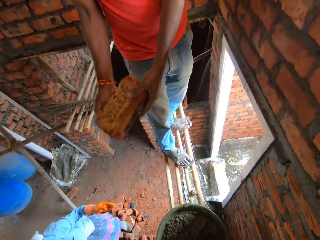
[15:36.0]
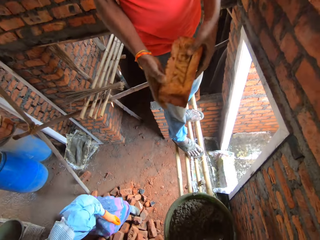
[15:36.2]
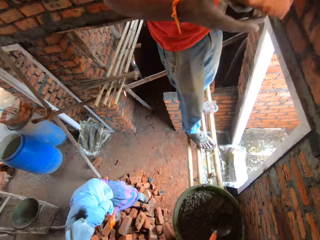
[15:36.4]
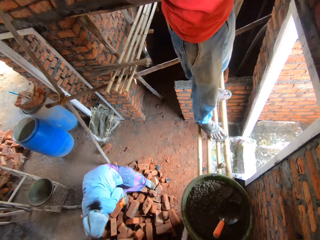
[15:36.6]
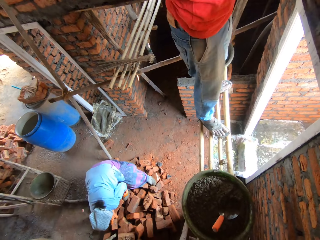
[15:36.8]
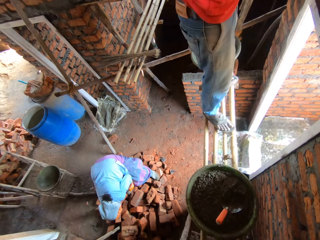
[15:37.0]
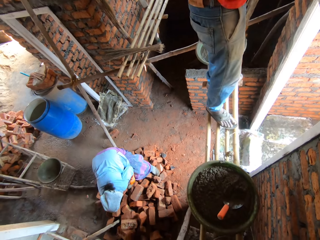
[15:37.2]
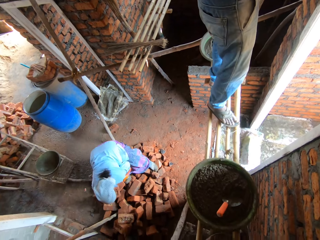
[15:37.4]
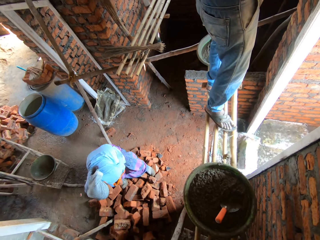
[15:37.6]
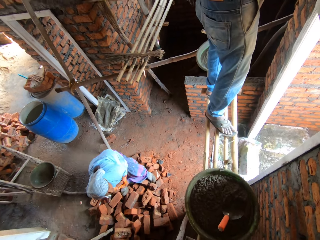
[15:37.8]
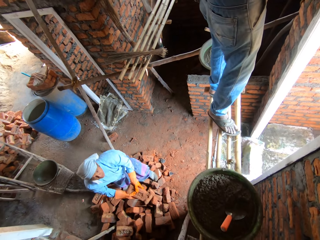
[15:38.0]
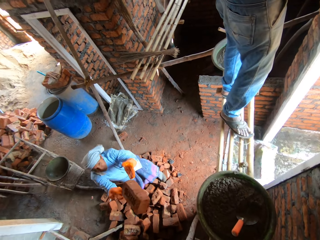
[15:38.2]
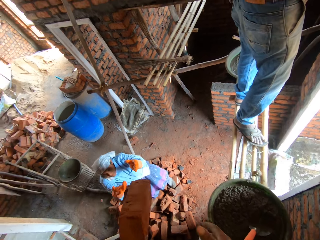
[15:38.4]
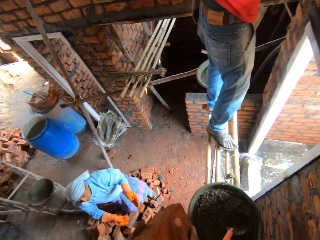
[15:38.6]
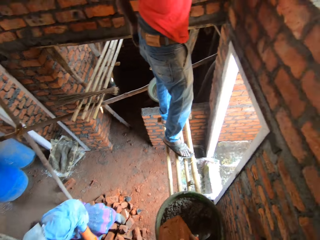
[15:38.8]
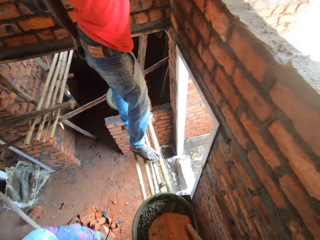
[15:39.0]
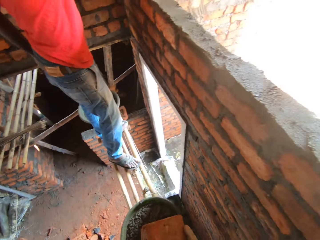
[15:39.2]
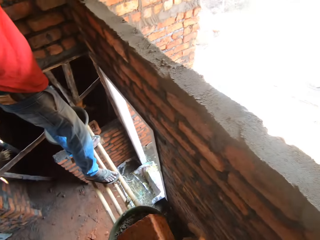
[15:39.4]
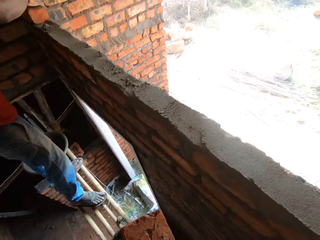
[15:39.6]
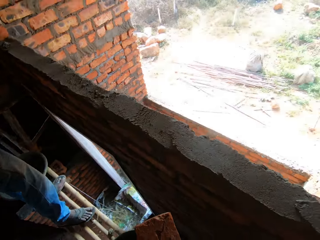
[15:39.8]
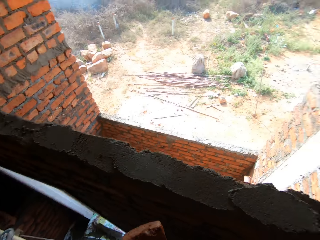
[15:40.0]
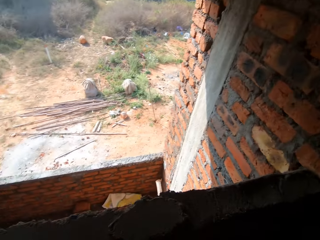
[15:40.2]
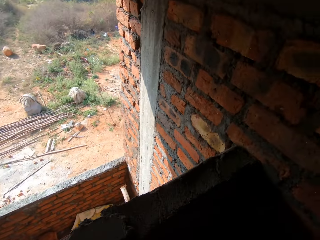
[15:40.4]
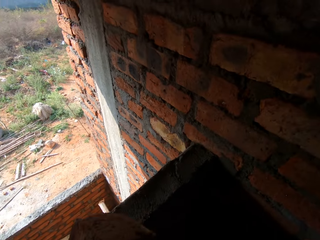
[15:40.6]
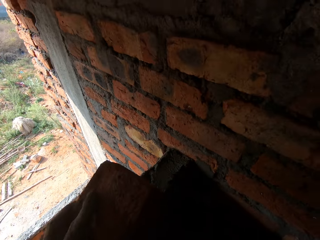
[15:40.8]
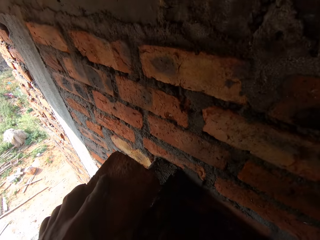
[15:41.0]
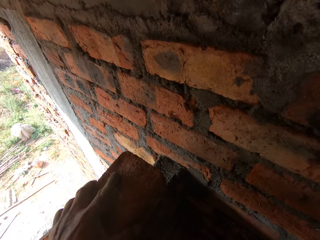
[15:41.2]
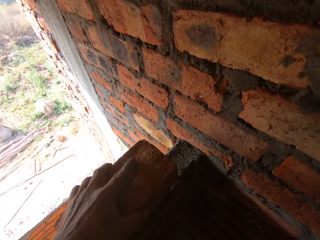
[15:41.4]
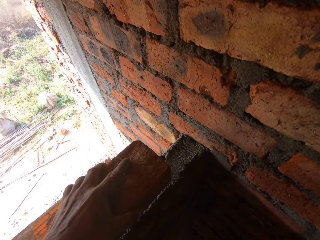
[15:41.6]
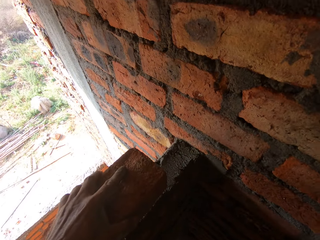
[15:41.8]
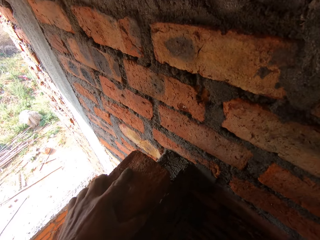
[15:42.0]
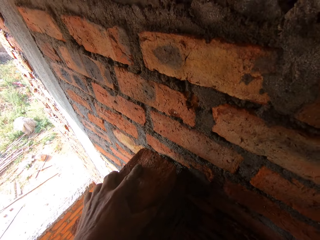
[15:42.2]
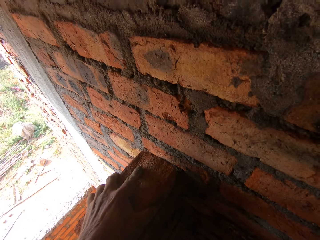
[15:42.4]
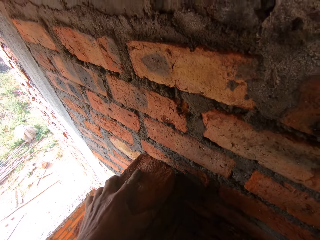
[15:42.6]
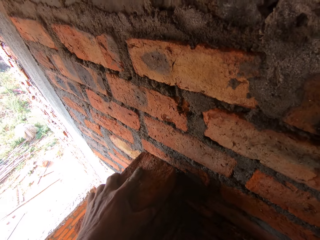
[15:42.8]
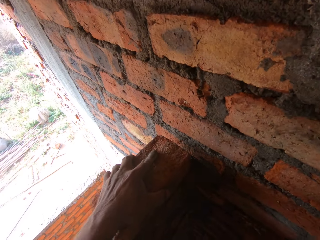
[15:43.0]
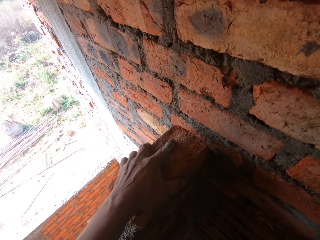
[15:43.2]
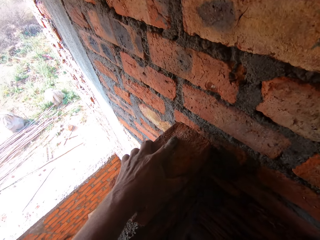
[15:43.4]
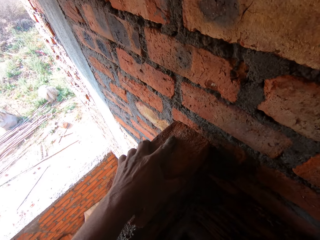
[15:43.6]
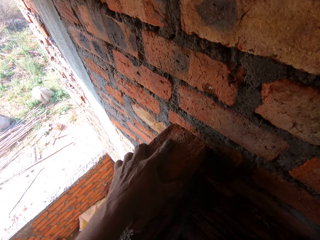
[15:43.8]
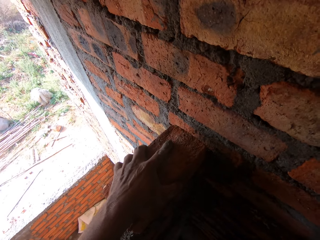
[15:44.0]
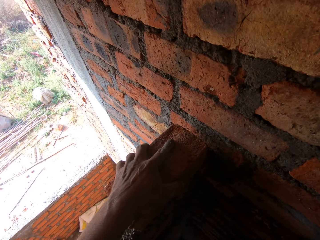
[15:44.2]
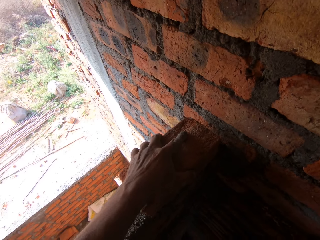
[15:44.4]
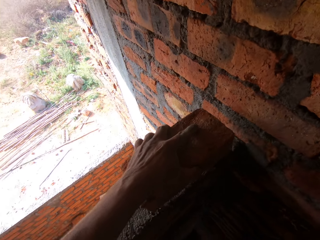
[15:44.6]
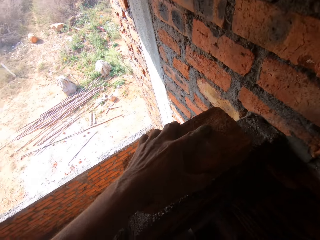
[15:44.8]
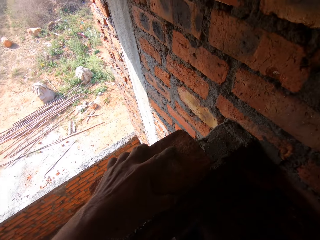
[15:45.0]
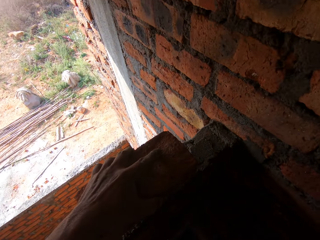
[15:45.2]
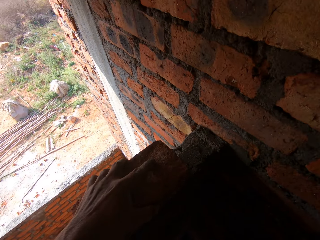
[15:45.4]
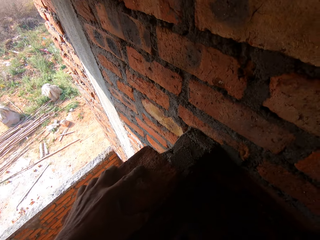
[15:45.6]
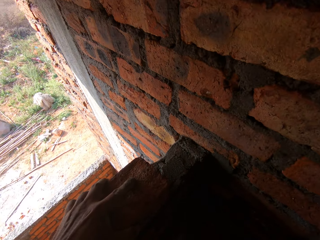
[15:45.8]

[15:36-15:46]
A lady throws a brick to a man. The lady picks up a brick. The lady throws a brick to the camera wearer. The camera wearer places the brick on the wall.

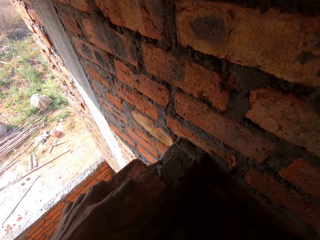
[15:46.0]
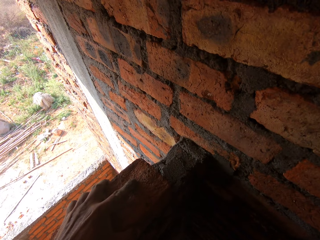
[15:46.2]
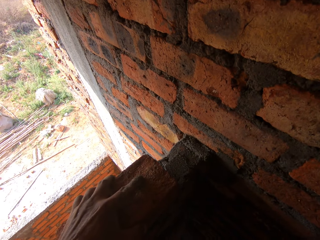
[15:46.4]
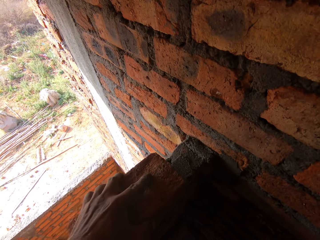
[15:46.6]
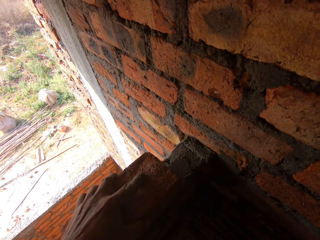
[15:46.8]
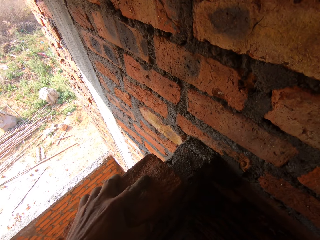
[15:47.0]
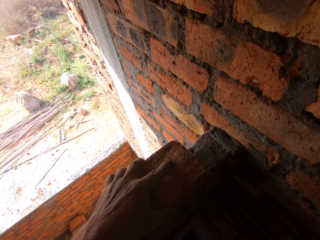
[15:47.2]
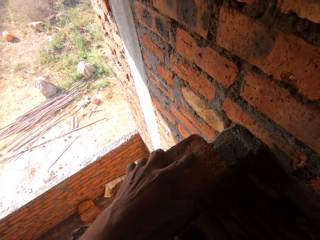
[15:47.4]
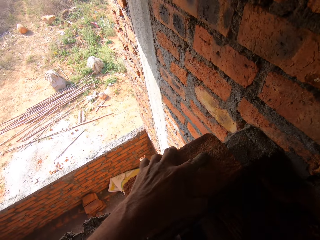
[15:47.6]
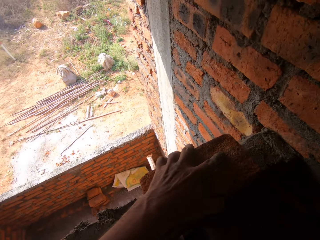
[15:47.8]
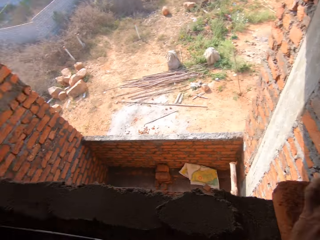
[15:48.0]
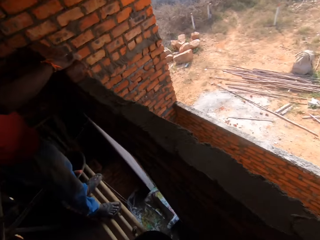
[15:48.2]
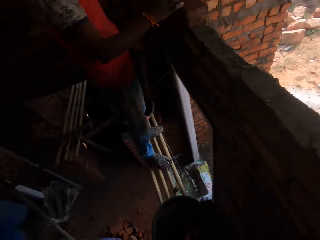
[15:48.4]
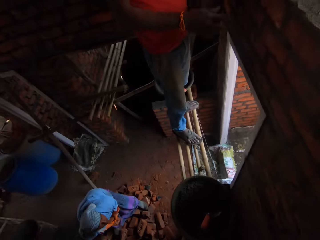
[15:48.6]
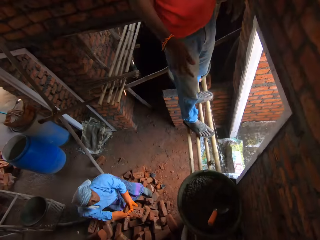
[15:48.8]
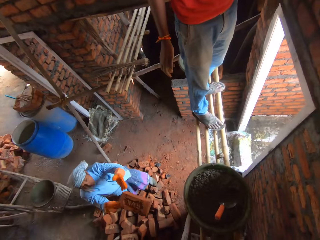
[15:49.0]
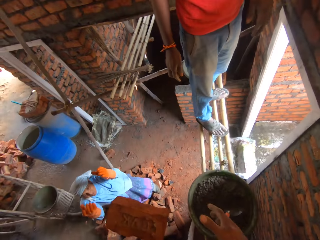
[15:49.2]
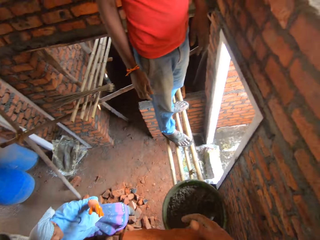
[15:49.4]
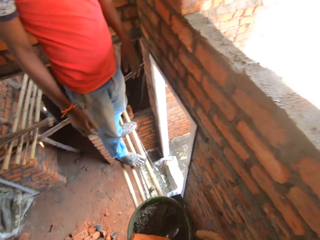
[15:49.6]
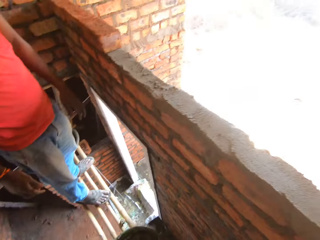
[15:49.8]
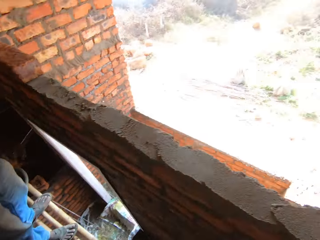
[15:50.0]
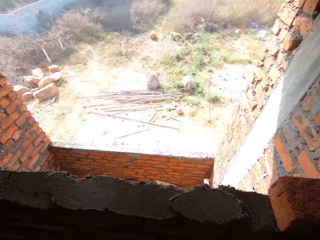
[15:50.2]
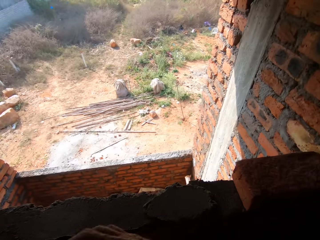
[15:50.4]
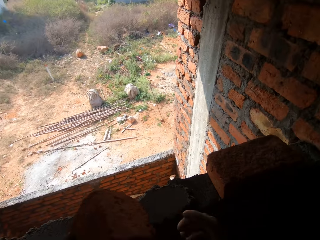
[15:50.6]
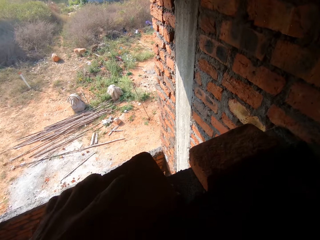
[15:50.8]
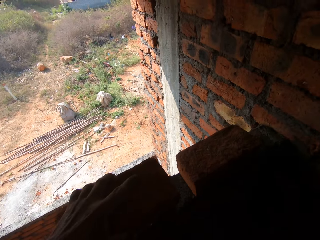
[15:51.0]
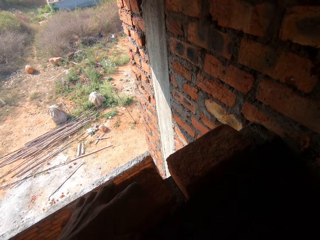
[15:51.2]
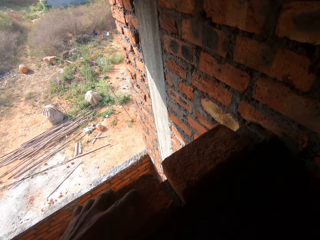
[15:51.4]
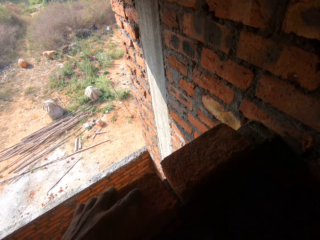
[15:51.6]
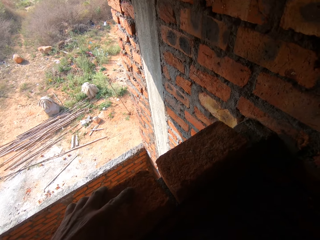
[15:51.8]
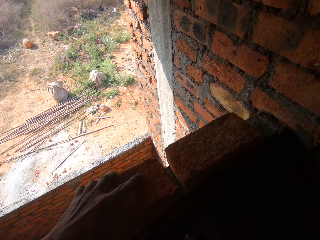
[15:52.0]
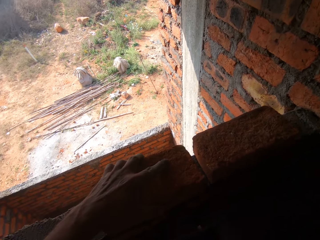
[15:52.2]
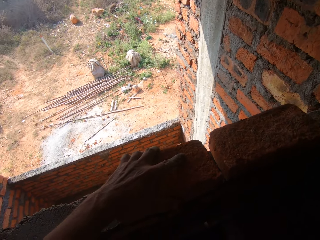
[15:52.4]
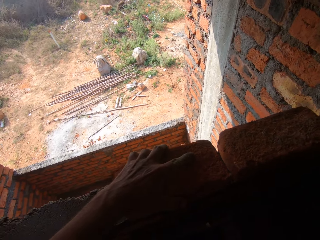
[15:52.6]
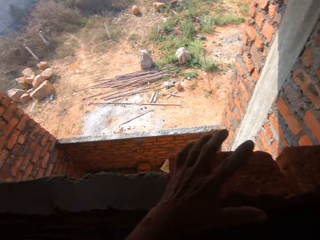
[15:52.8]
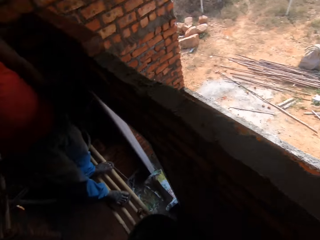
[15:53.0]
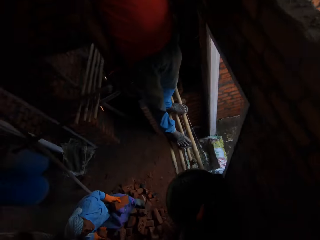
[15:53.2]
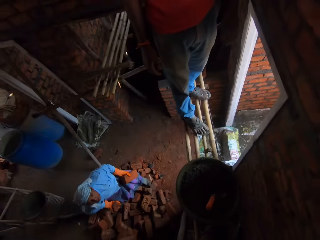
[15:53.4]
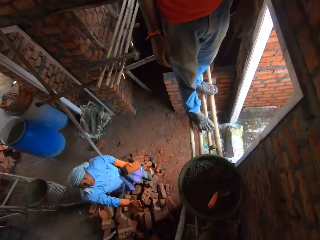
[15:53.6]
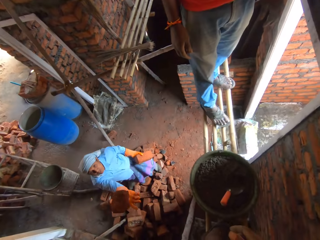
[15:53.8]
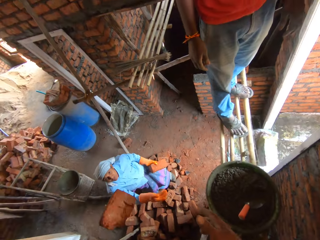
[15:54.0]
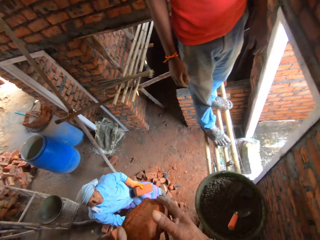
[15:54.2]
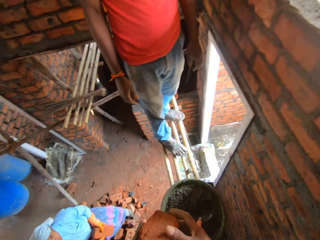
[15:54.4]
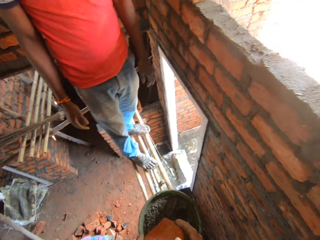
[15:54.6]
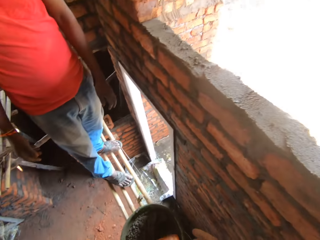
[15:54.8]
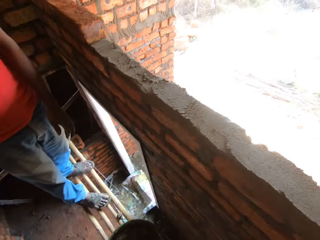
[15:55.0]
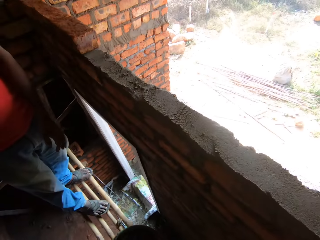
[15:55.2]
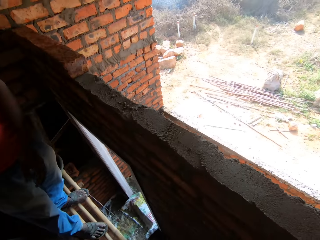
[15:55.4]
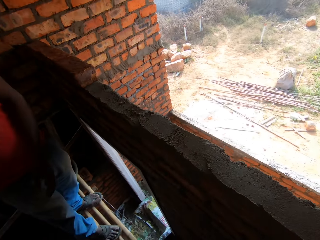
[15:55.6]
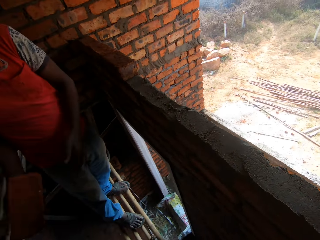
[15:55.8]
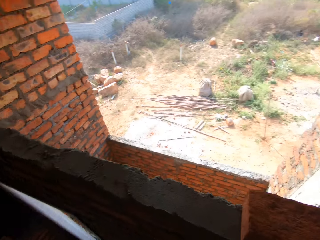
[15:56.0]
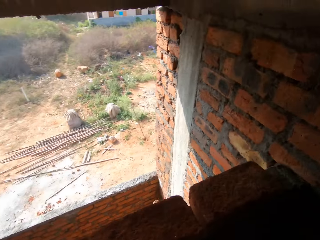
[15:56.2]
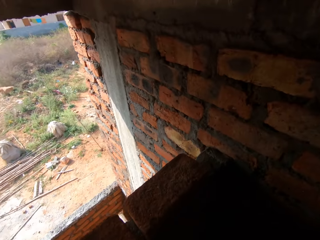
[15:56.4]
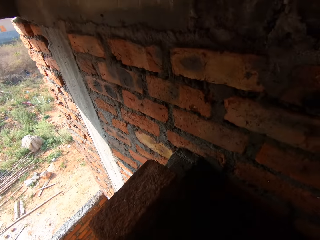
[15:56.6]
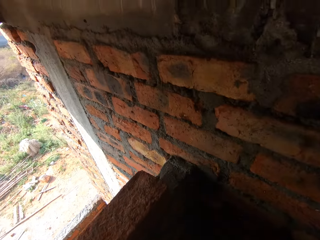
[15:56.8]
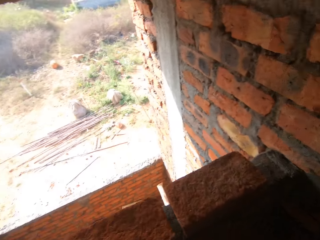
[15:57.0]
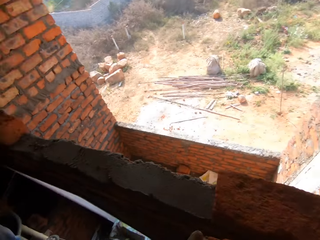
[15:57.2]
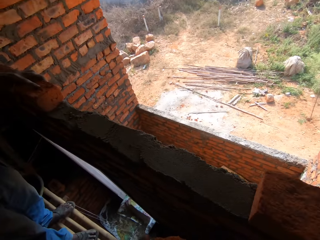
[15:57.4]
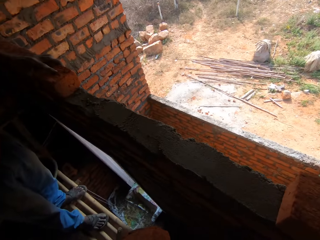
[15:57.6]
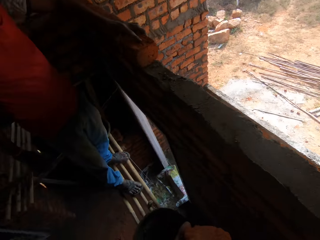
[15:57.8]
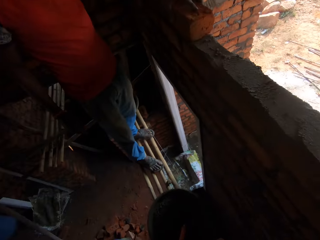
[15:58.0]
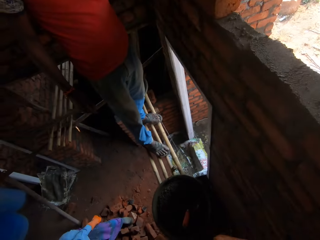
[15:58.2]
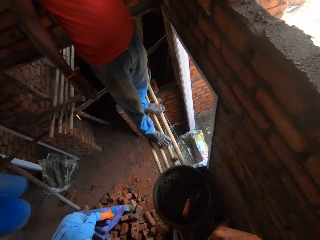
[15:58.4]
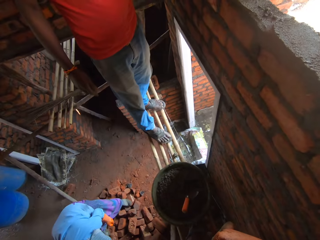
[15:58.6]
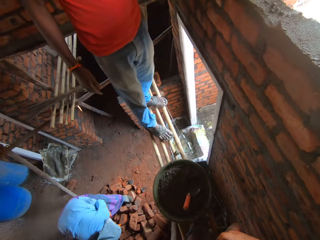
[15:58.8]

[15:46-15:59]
The camera wearer looks around. A lady throws a brick to the camera wearer. The camera wearer fixes the brick on the wall with the left hand. They look around. The lady throws a brick to the camera wearer. The camera wearer looks around.
